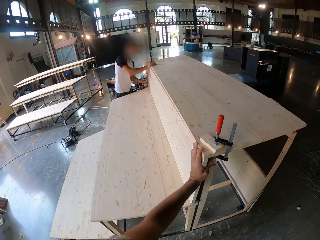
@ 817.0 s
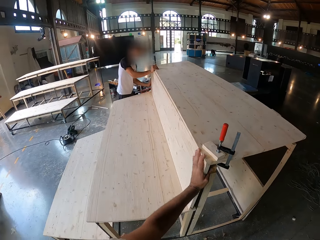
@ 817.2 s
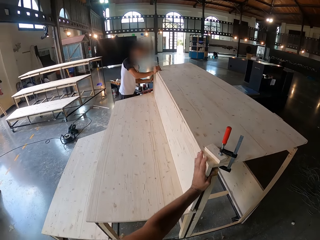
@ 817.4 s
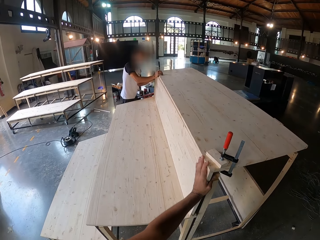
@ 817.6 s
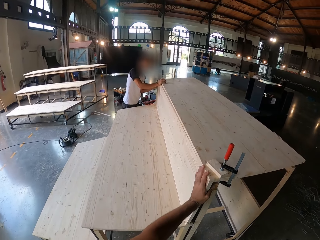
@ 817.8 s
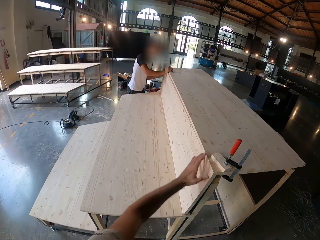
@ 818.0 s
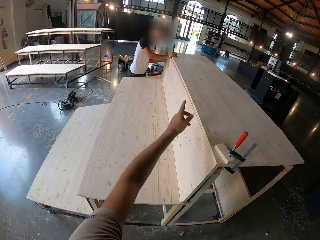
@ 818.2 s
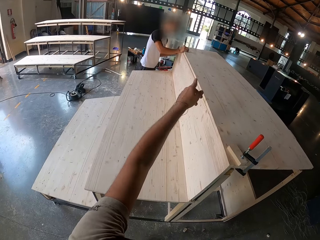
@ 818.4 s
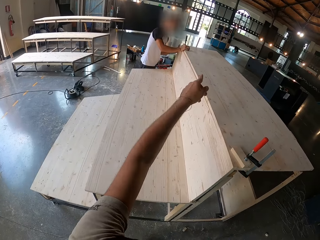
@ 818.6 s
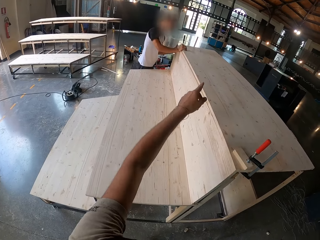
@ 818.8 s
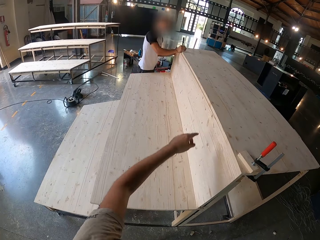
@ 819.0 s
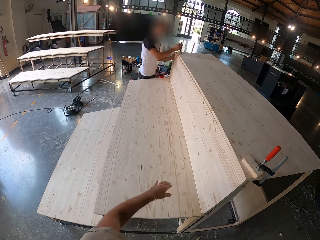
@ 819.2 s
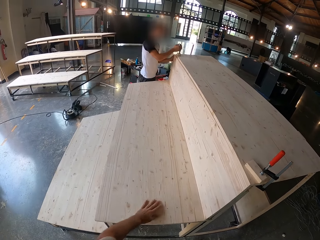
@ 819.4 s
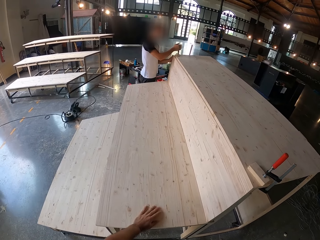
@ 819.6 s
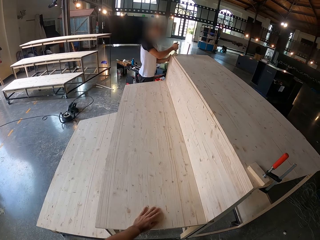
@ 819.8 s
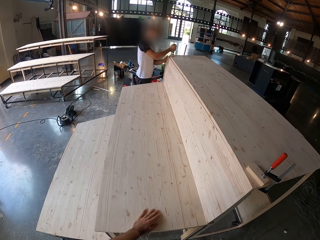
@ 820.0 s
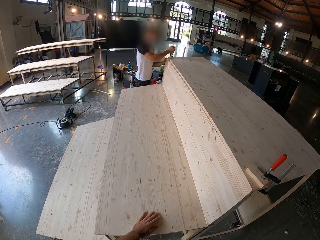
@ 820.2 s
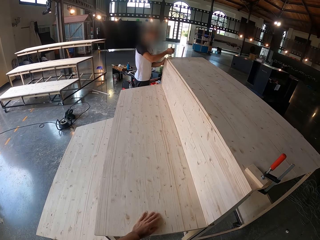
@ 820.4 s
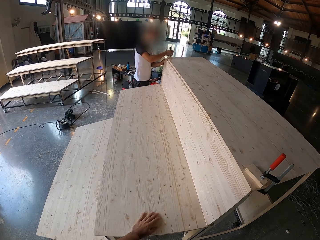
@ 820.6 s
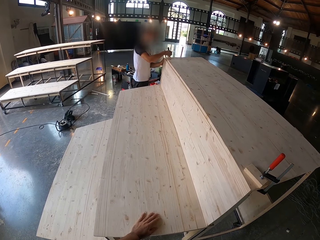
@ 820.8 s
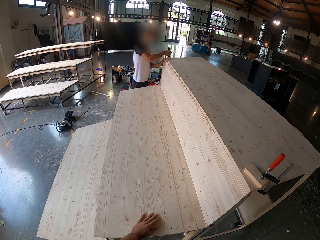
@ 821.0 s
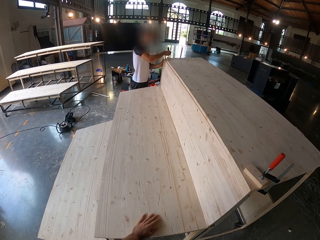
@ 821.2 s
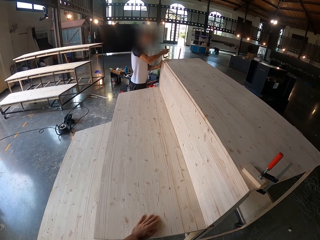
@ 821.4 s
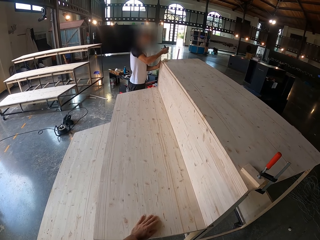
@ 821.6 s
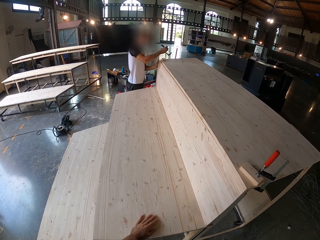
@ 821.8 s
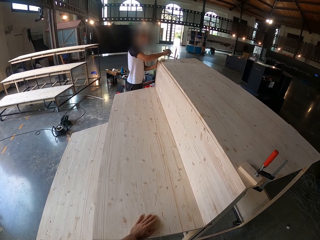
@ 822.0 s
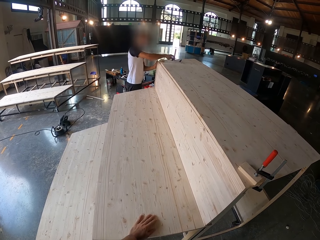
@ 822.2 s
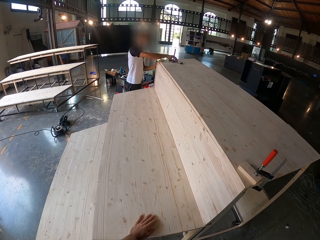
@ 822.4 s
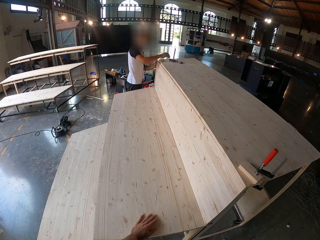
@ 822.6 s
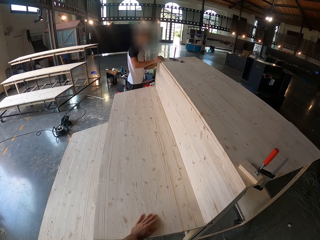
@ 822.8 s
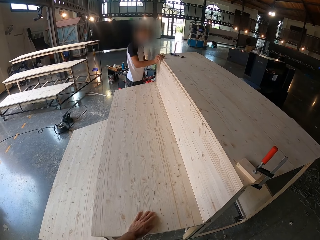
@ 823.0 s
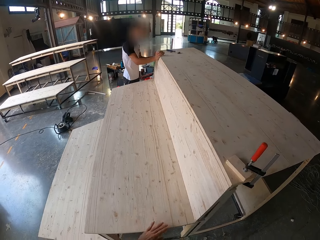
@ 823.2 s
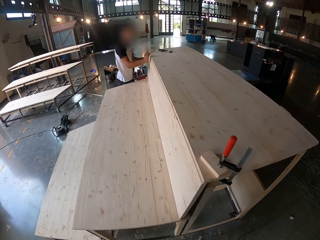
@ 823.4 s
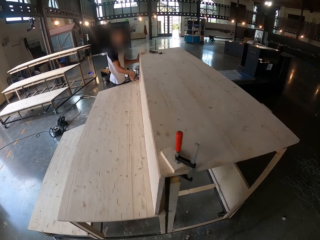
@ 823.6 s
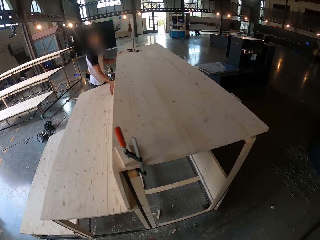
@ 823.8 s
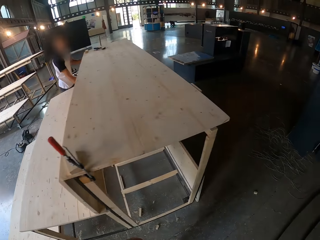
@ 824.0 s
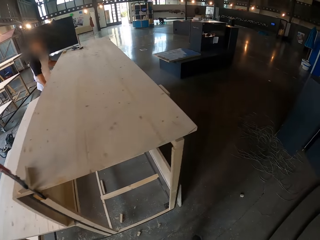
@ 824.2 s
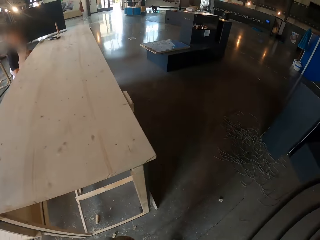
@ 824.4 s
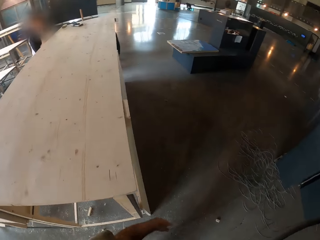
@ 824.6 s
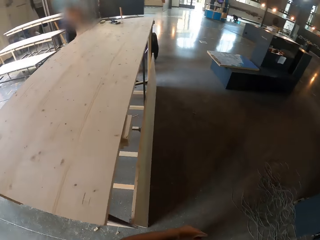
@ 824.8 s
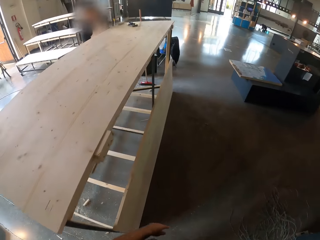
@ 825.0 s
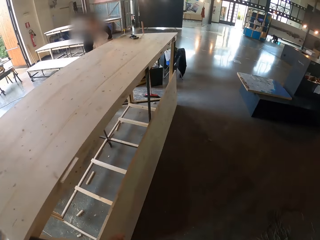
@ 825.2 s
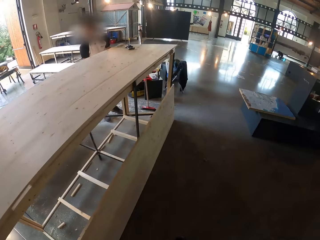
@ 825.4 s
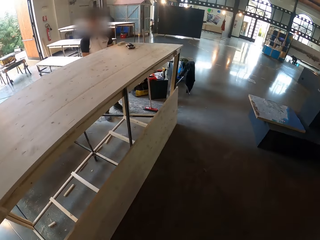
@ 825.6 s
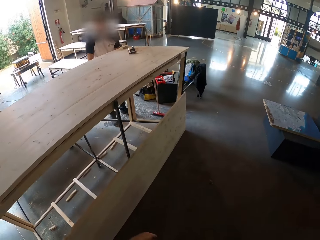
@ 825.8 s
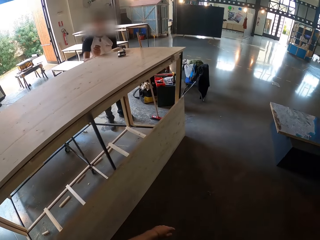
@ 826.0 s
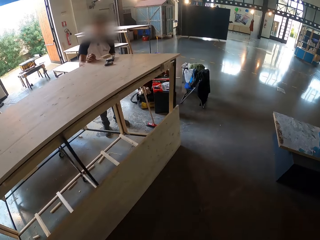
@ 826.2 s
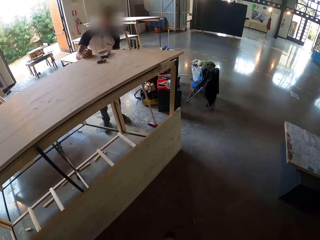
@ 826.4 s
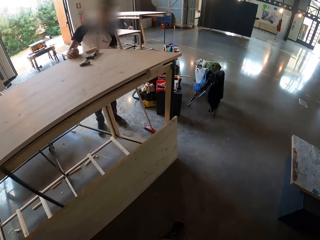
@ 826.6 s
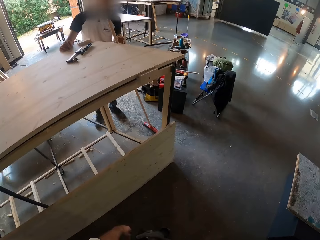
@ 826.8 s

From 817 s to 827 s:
The camera wearer interacts with the man. They point at the table wood. The man removes the wood clamp from the plank with his right hand. The man drops the wood clamp on the plank with his right hand. The man adjusts the plank with his left hand.

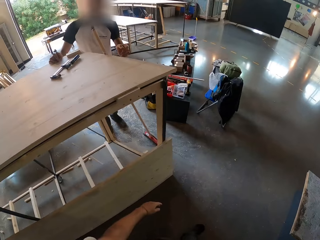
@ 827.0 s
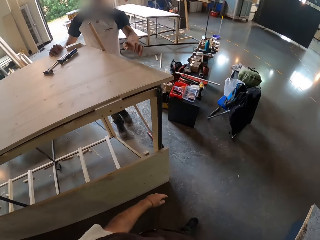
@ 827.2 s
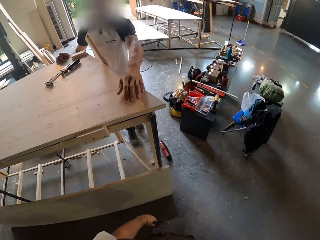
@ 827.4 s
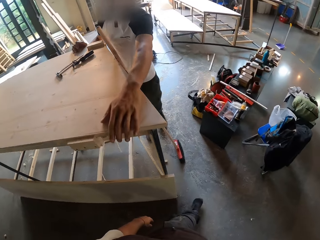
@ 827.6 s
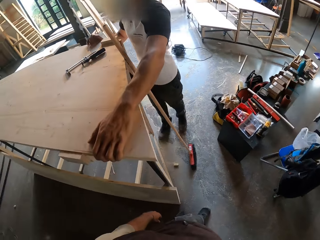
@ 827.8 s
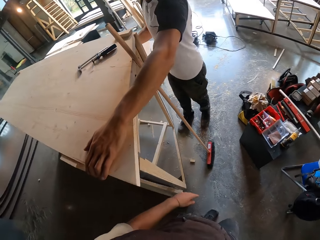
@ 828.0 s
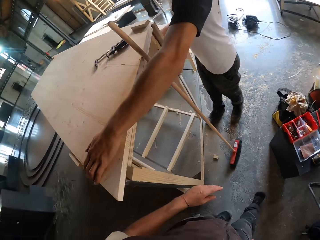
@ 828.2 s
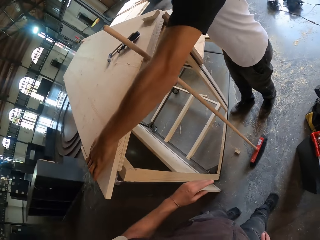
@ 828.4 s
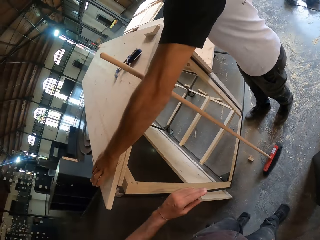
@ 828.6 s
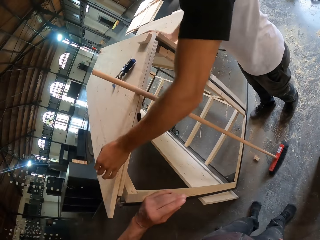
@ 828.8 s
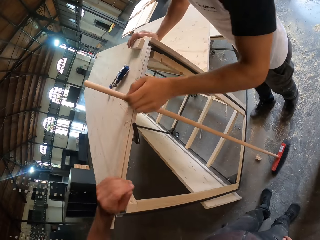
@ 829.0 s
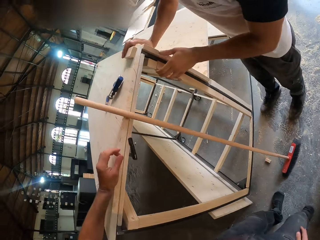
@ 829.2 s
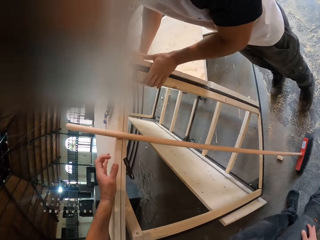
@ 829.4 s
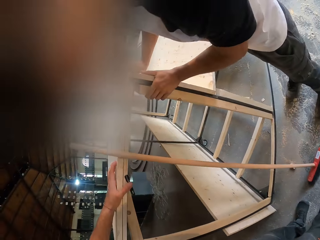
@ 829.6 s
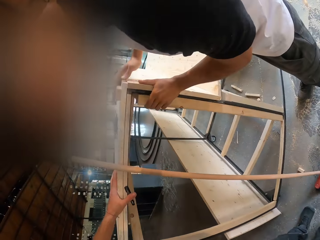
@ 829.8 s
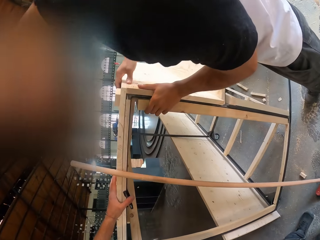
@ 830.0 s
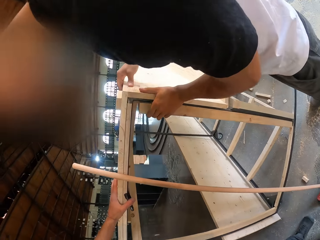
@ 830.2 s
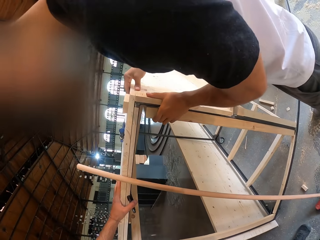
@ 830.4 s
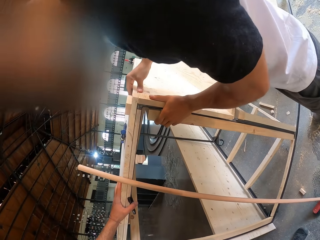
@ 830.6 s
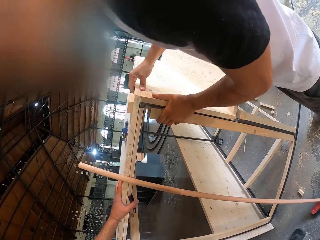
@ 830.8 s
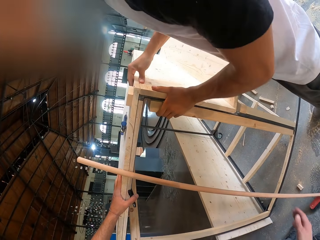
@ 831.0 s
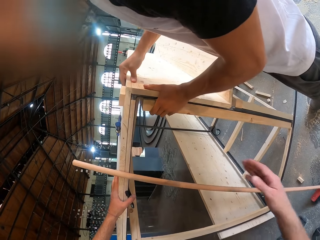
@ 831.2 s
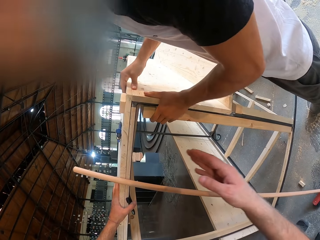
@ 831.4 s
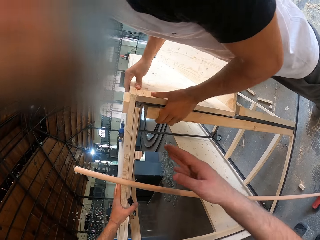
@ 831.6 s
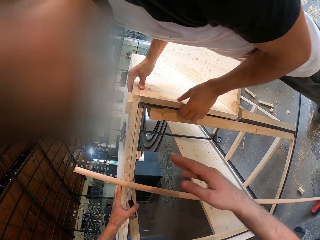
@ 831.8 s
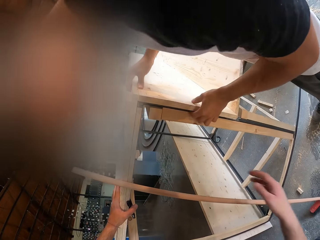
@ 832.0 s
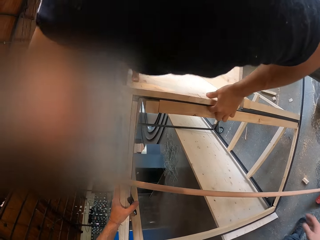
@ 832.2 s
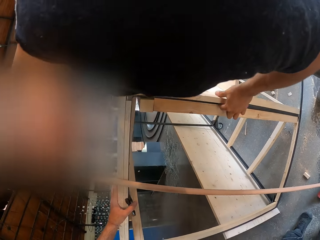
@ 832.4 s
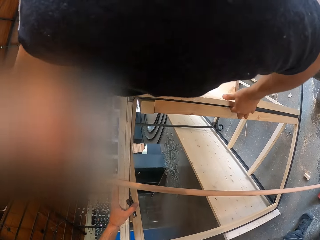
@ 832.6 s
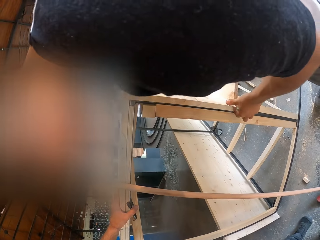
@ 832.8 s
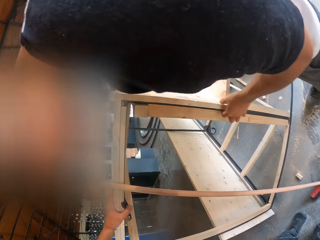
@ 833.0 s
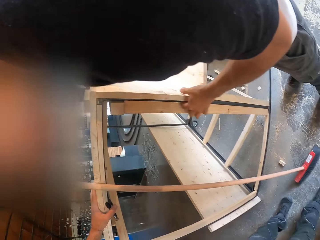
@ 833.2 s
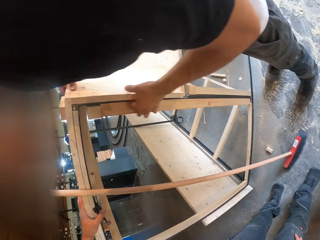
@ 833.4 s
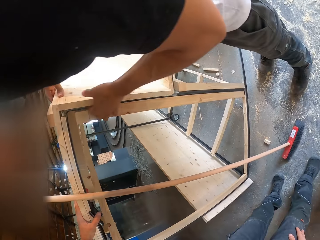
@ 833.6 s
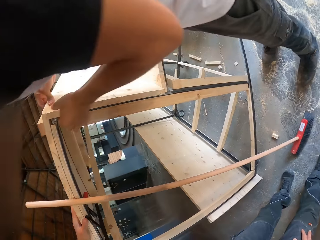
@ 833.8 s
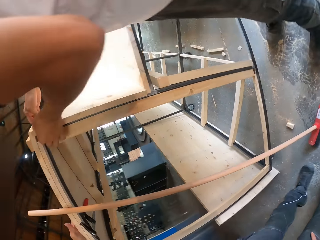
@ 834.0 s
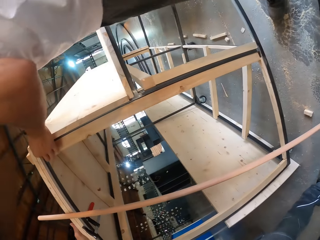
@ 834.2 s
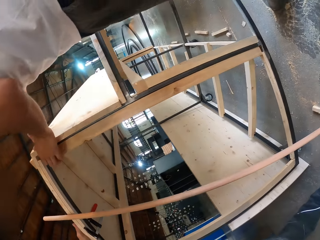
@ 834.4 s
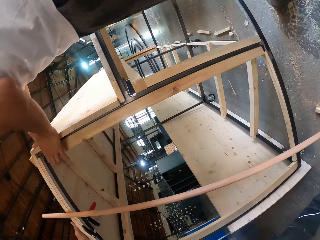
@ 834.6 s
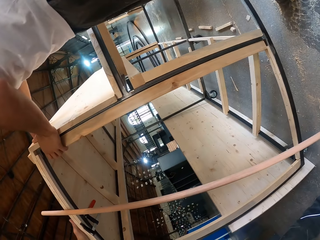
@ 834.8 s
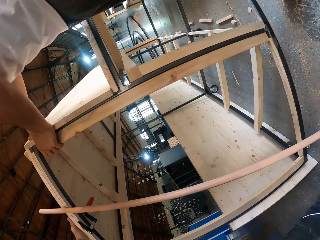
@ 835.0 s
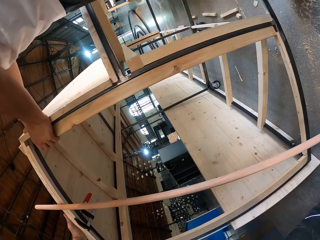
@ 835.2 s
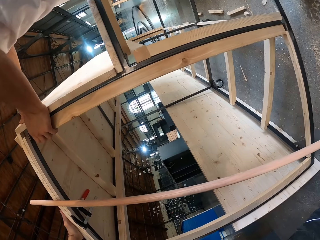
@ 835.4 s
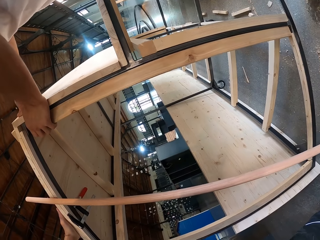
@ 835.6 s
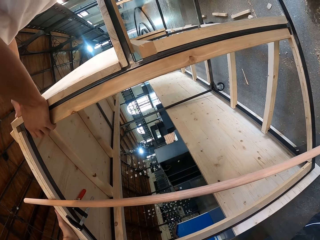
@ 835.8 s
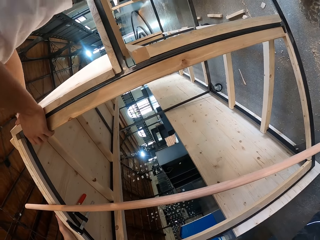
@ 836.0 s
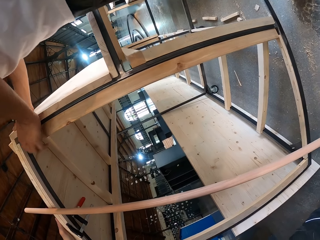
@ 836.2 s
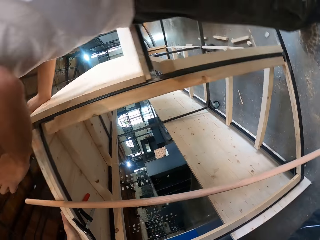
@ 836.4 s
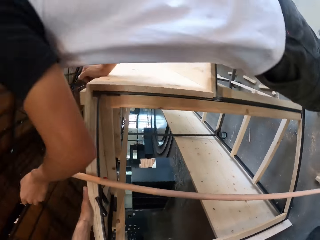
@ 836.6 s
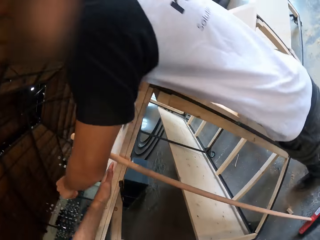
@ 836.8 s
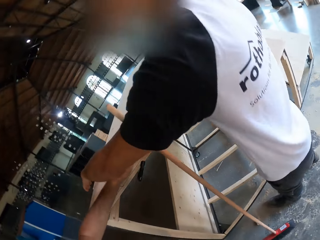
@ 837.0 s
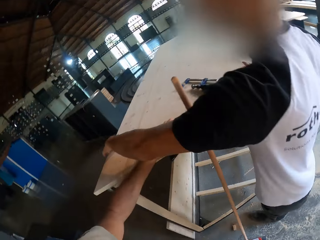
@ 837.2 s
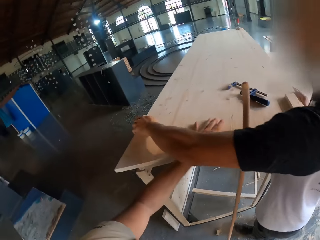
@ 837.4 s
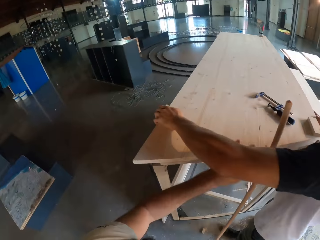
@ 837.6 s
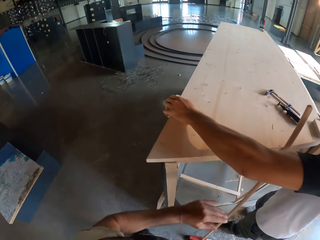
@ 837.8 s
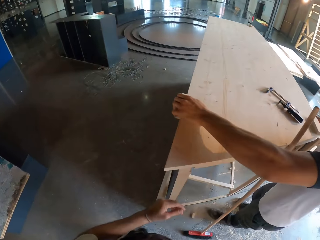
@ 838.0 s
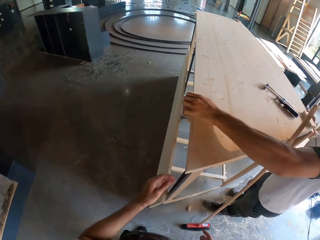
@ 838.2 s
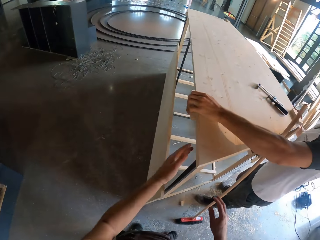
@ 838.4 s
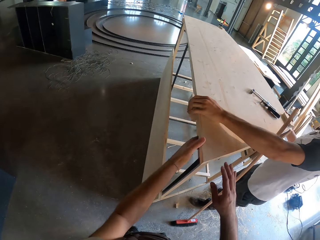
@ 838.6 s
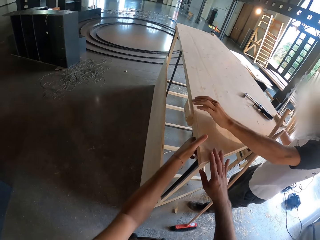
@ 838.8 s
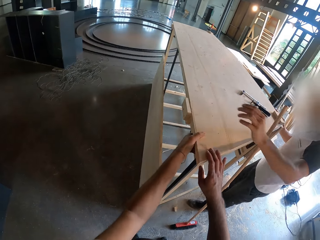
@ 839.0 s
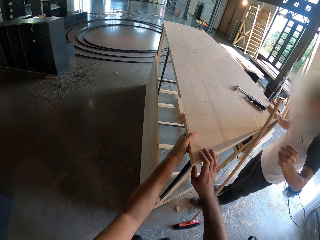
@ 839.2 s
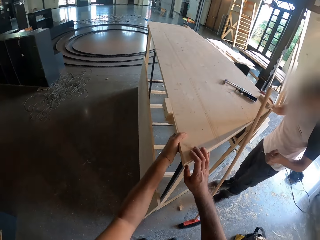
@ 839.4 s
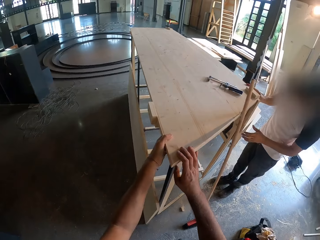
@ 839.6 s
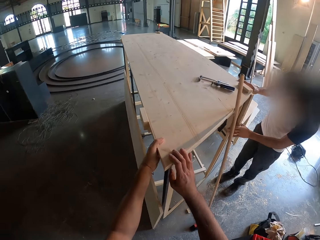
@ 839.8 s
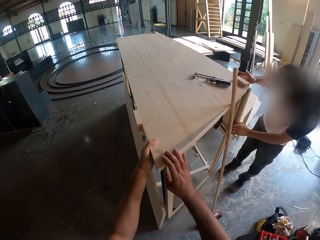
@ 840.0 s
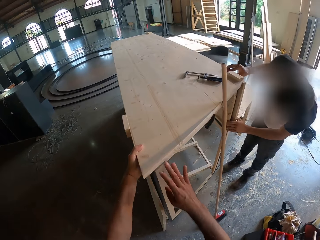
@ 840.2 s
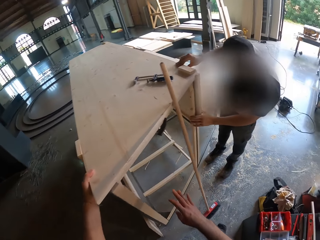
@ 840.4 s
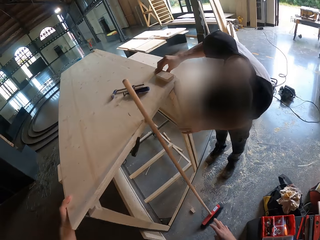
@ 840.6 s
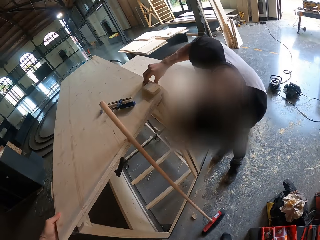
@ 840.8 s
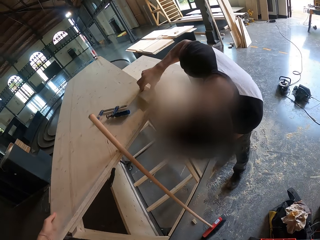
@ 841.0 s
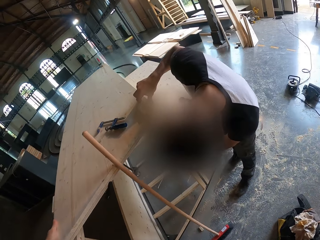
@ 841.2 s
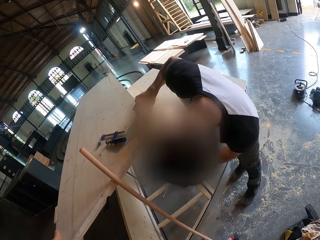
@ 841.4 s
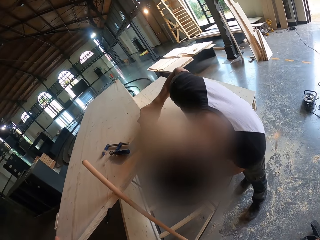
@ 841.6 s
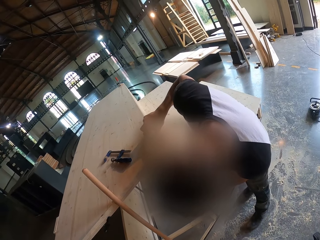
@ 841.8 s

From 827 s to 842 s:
The man holds the back of the wooden structure with his left hand. The man tightens the plank of the wooden structure with both hands. The camera wearer rests his hands on the plank of the wooden structure. The man works his left hand through the edge of the plank. The man inspects the wood structure. The man holds the surface plank of the wooden structure with his left hand. The man removes his left hand from the surface plank of the wooden structure. The camera wearer holds the surface plank of the wooden structure with both hands. The man works his left hand through the edge of the plank. The camera wearer holds the surface plank of the wooden structure with his left hand.
